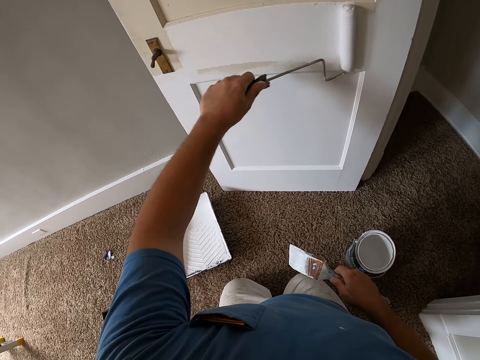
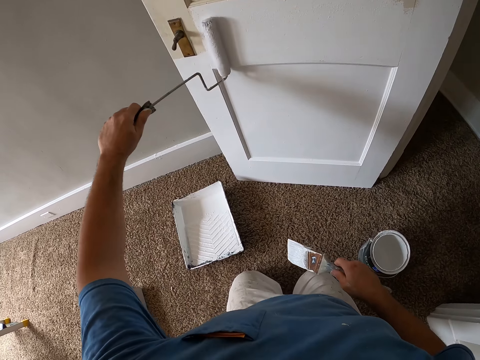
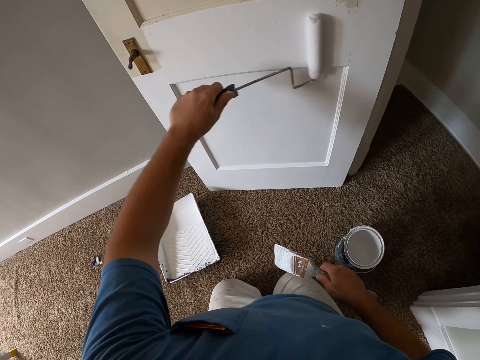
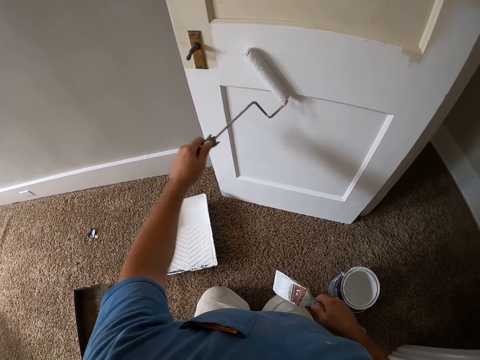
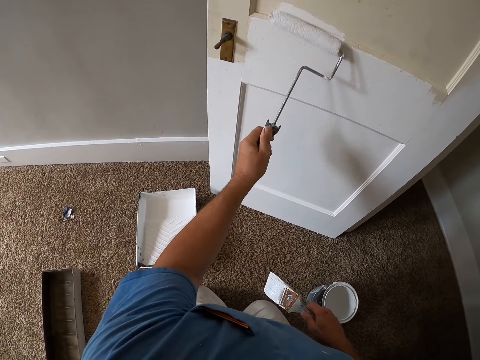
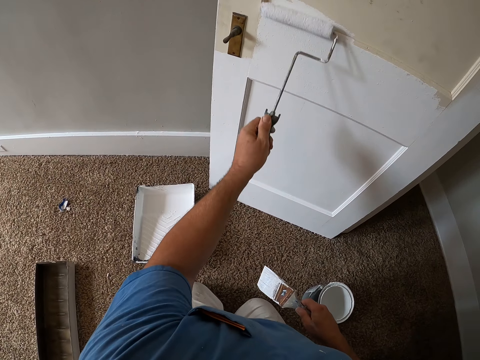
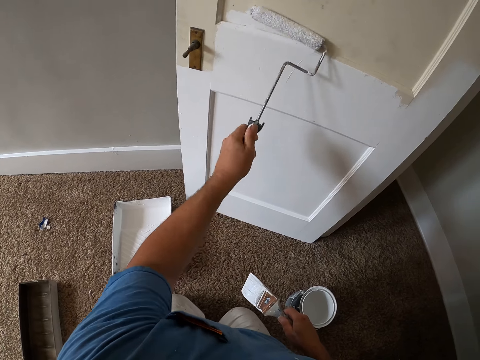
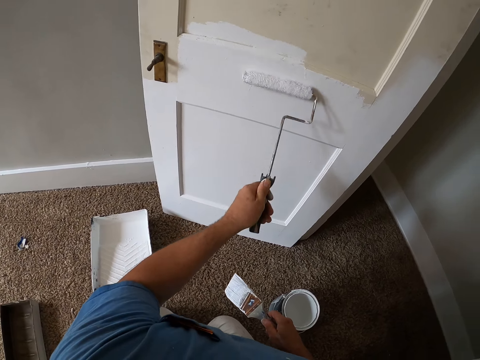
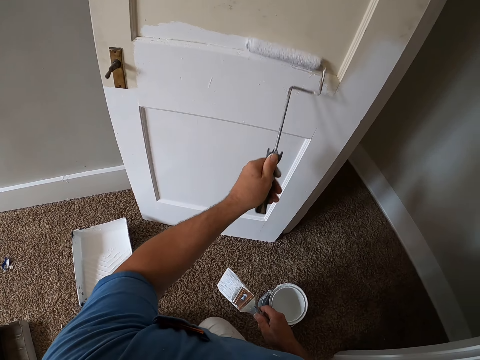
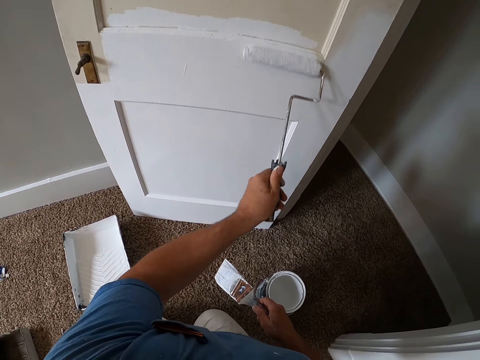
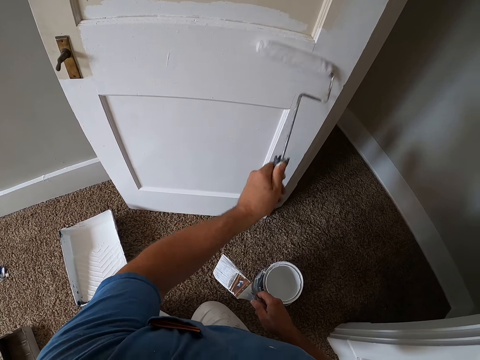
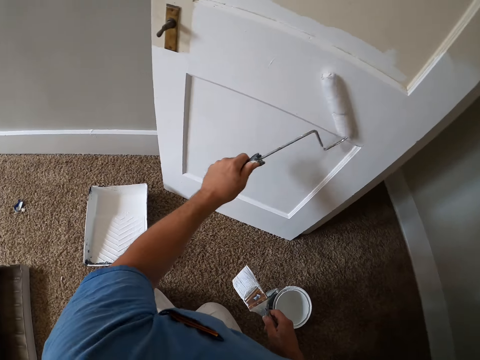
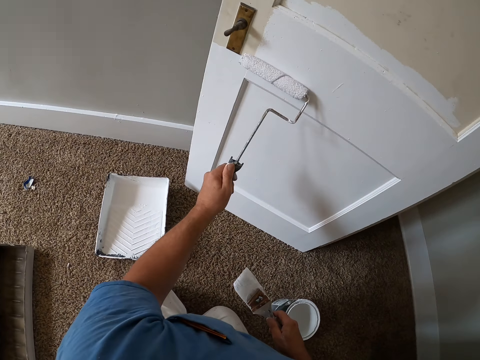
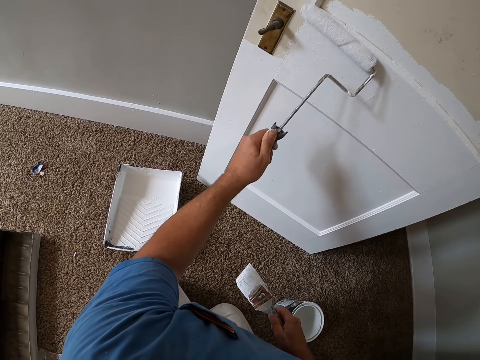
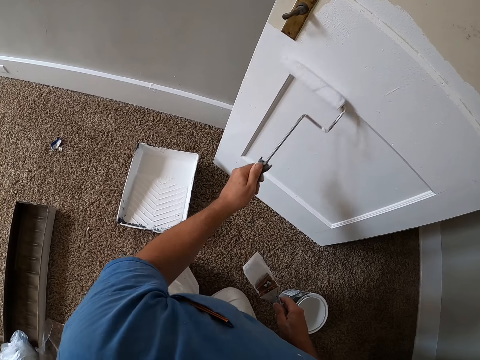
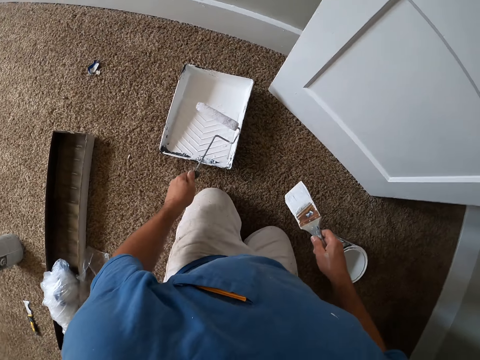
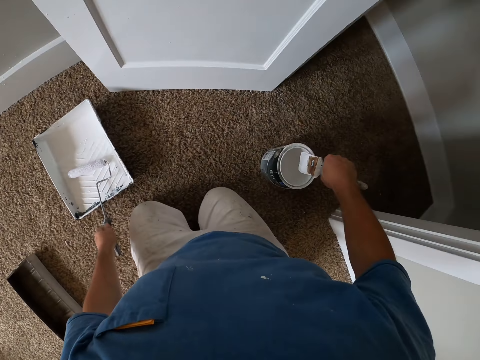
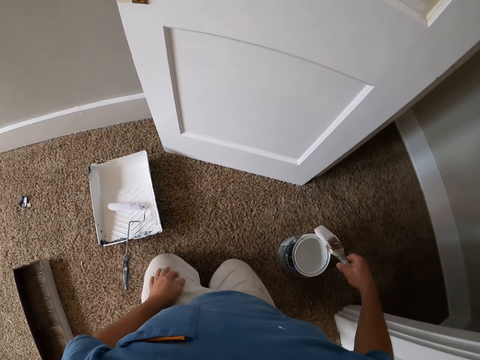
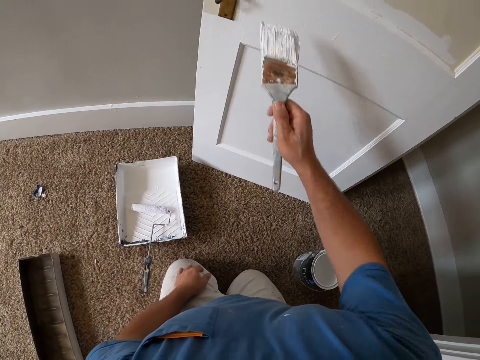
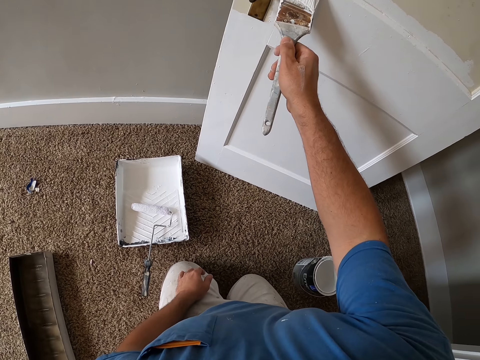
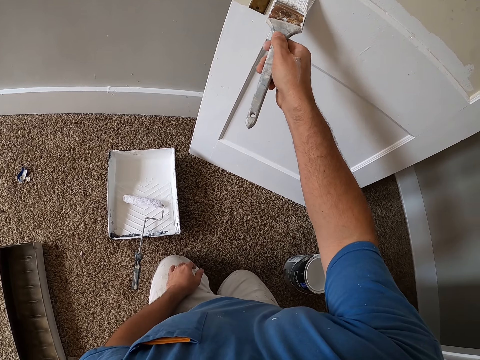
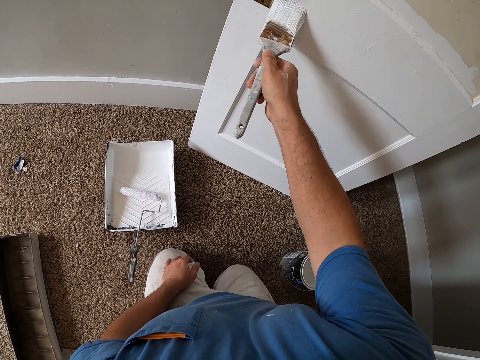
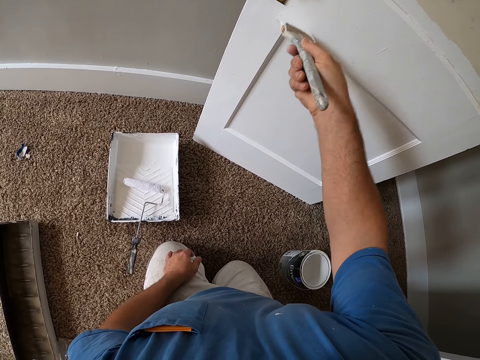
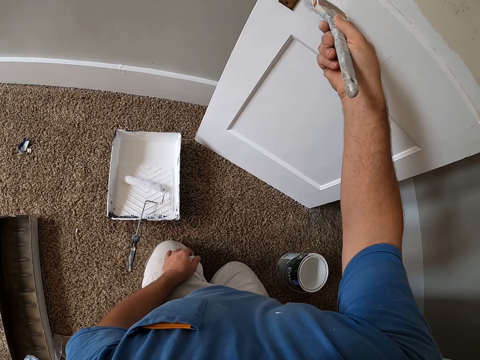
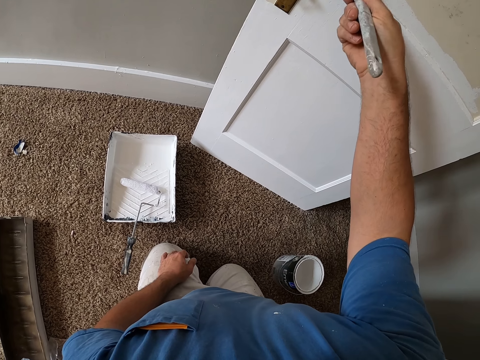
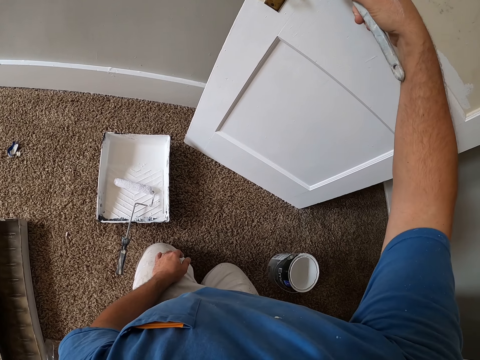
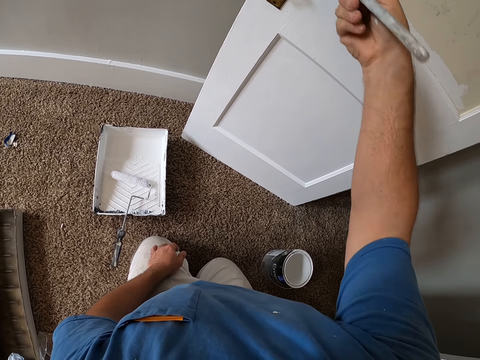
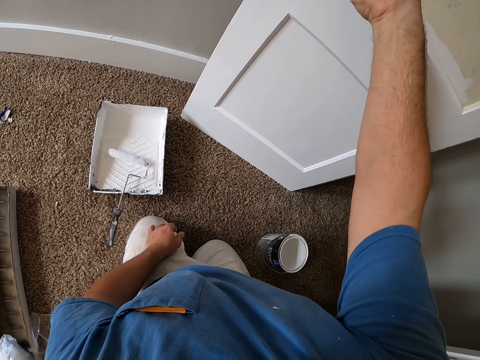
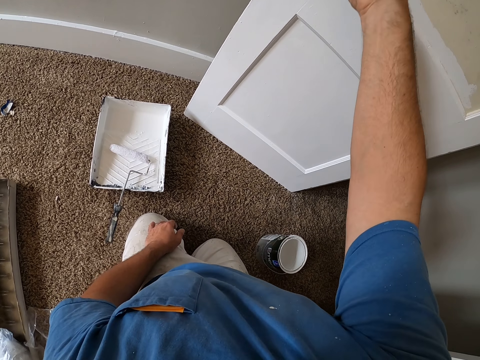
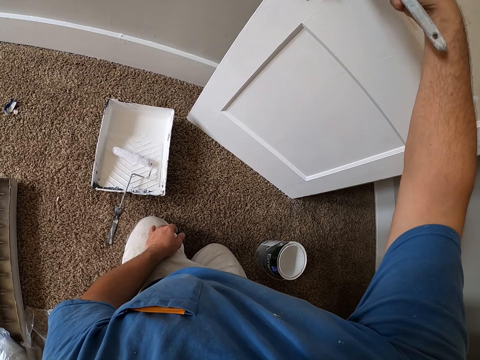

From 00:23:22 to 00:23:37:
The camera wearer drops the paint roller in the container. They dip the paint brush into the paint container and paint the door with the paint brush.

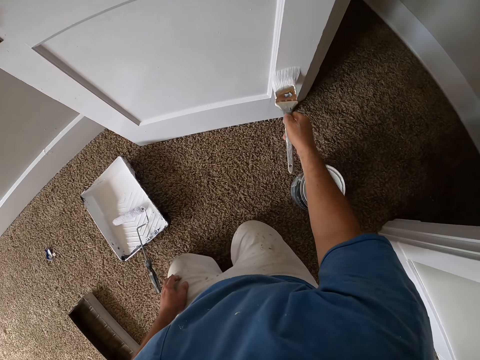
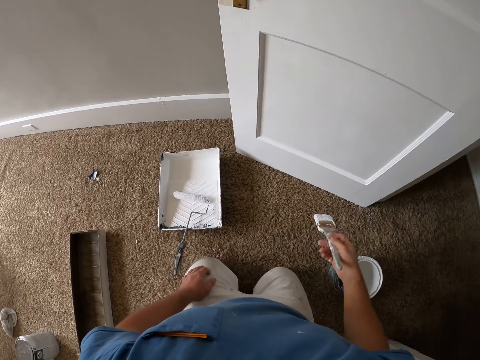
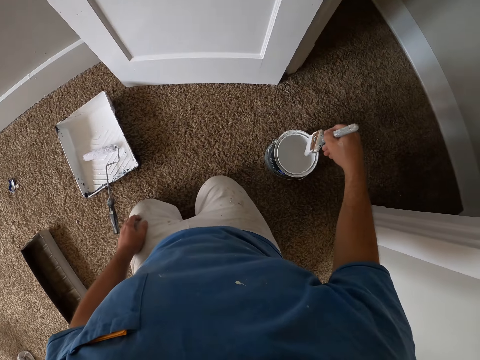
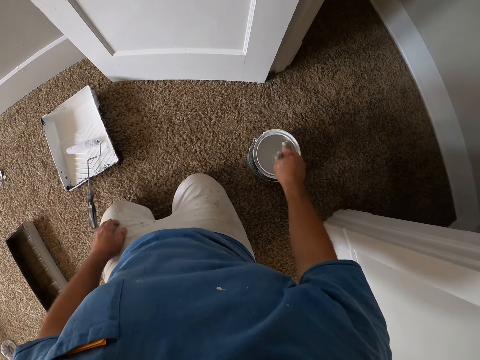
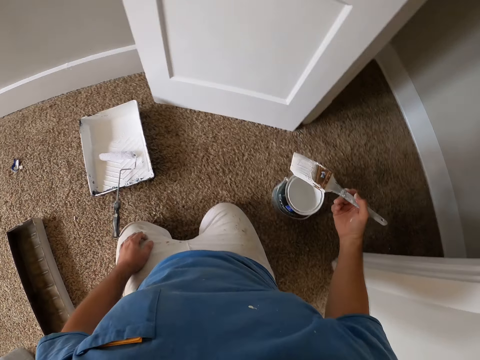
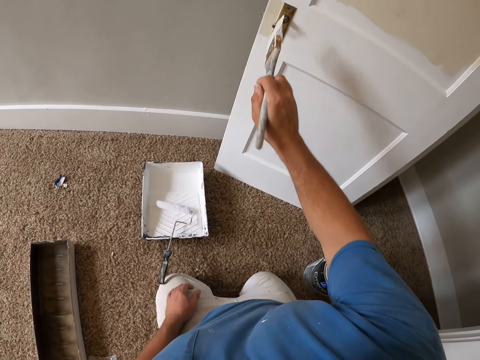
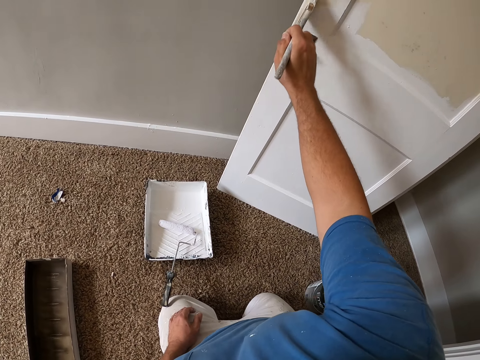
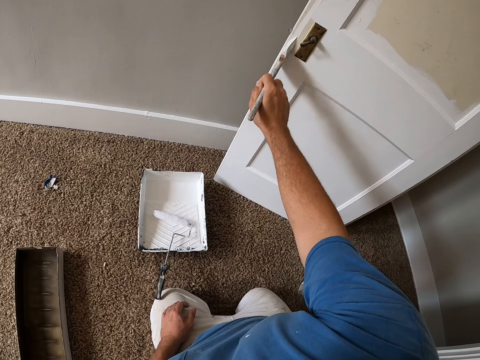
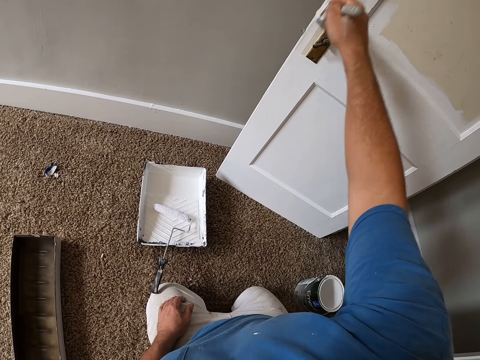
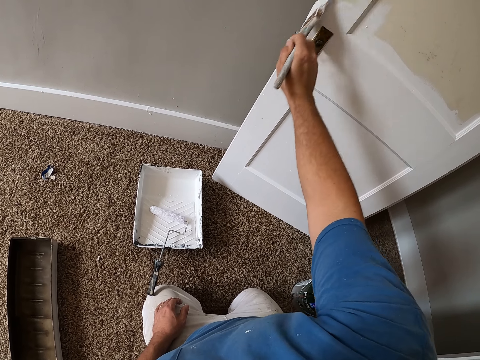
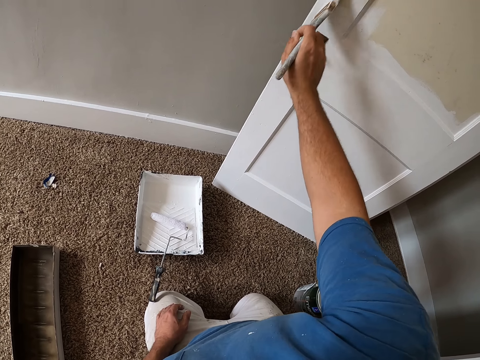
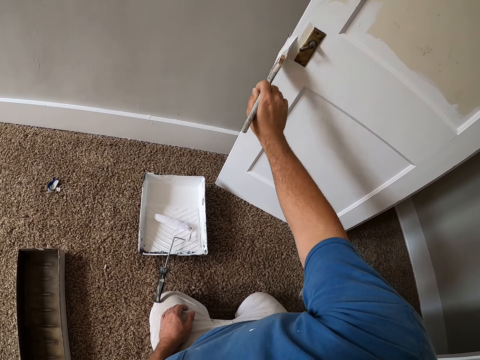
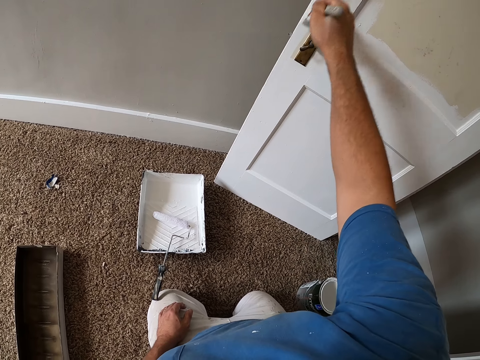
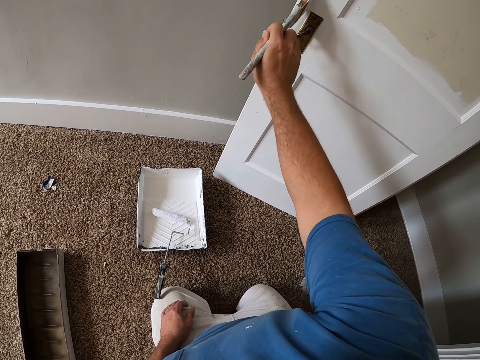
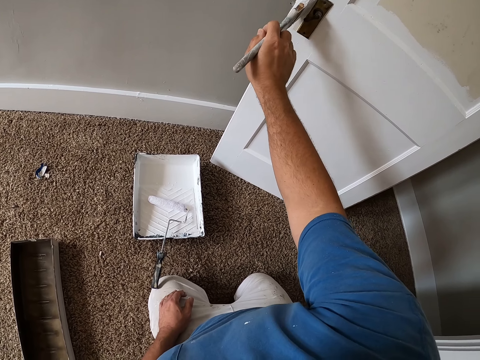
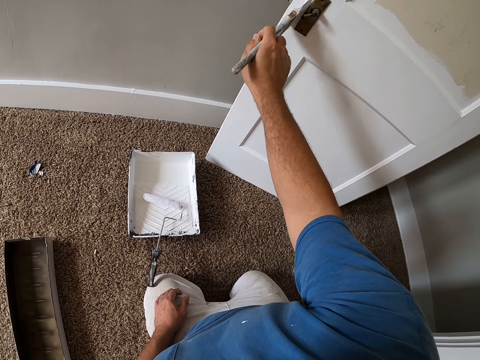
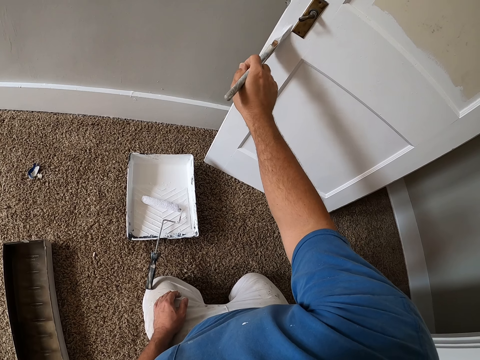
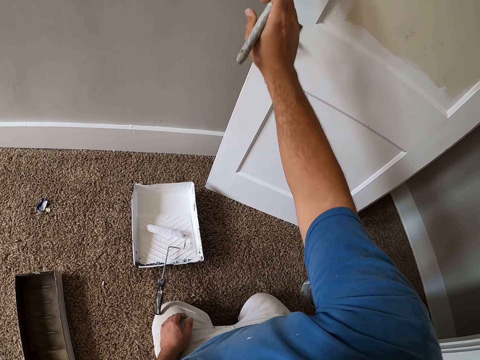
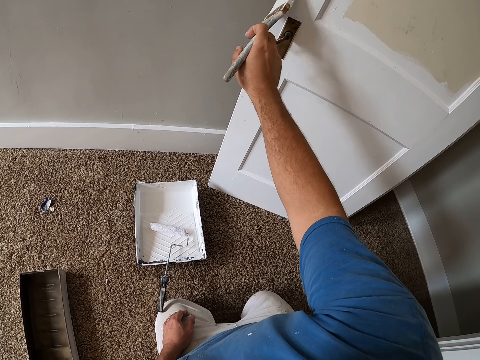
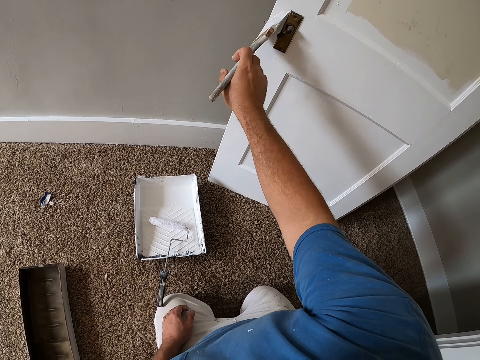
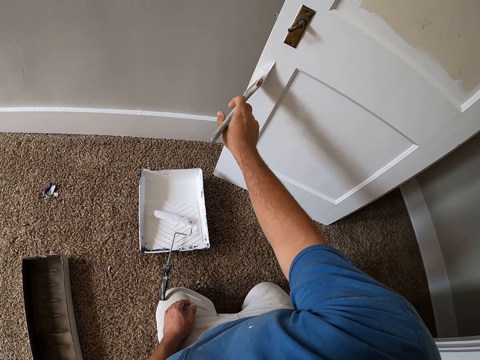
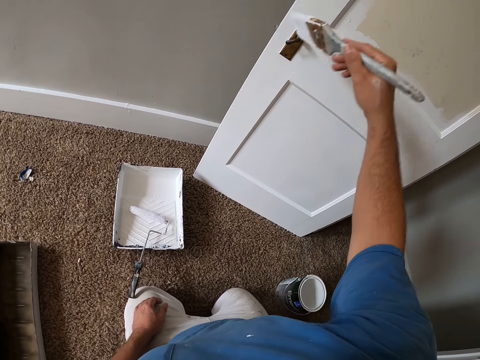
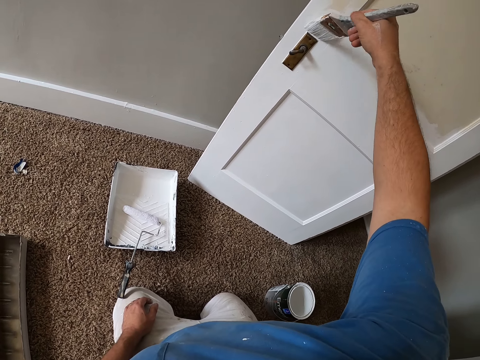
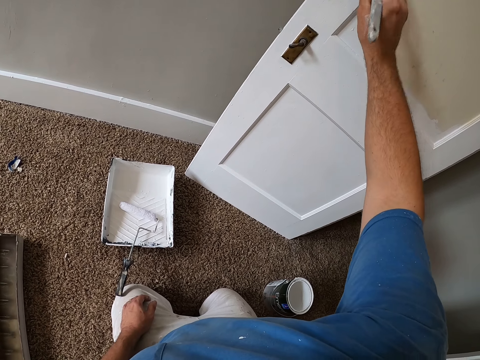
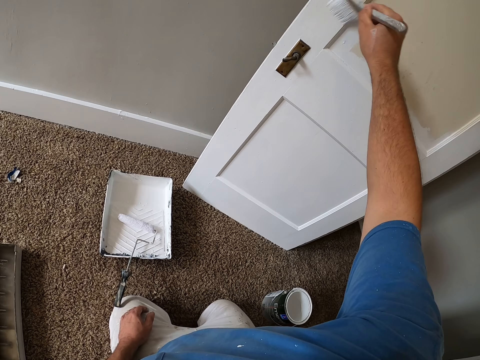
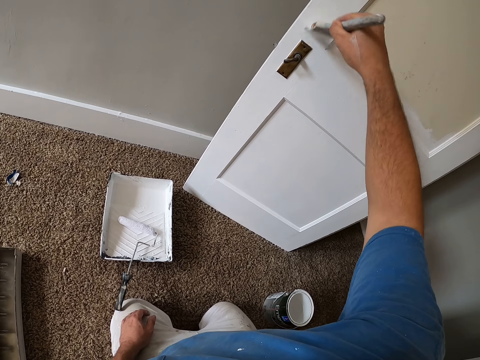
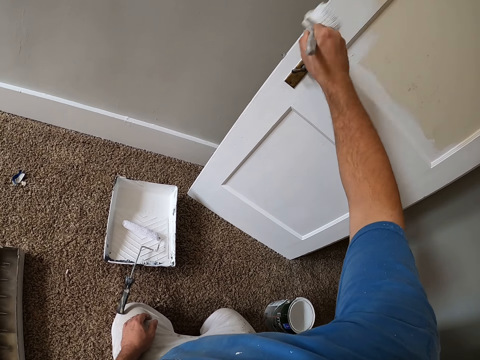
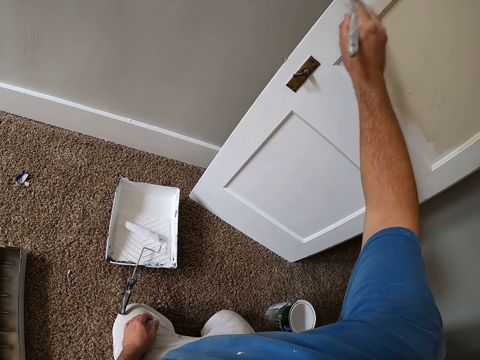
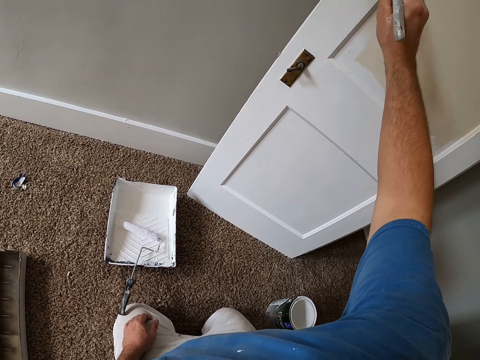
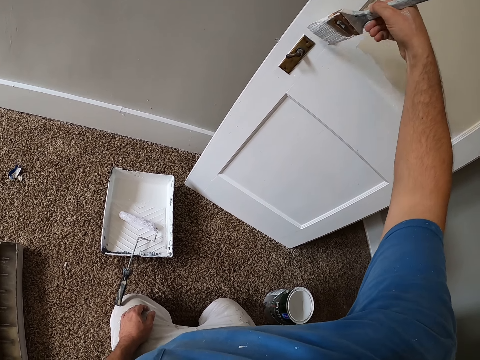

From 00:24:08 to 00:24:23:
The camera wearer dips the paint brush into the paint container. They paint the door with the paint brush.
